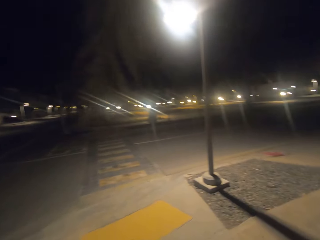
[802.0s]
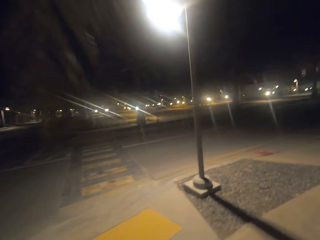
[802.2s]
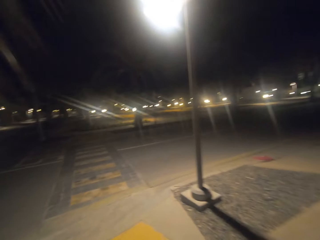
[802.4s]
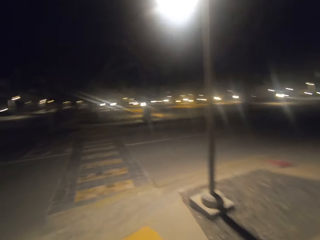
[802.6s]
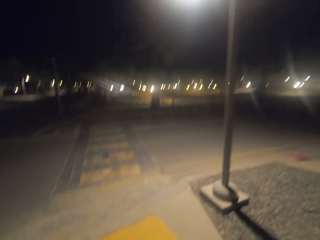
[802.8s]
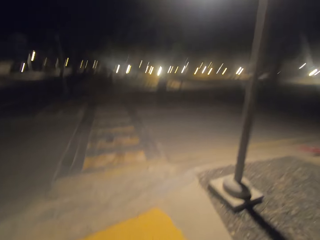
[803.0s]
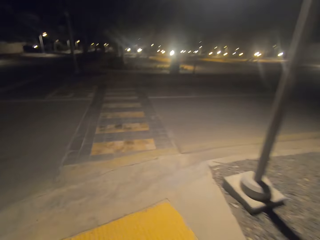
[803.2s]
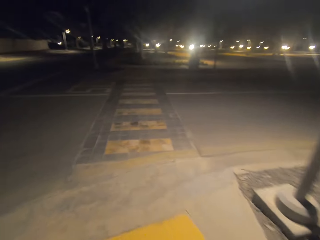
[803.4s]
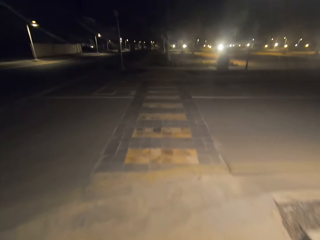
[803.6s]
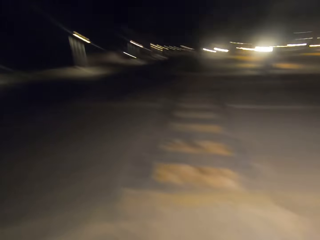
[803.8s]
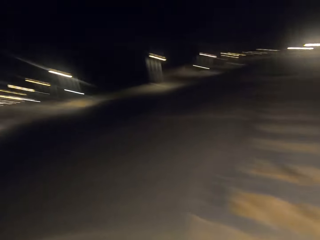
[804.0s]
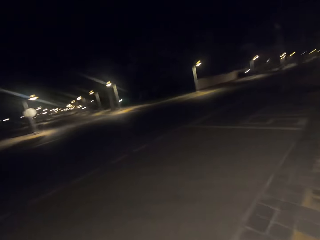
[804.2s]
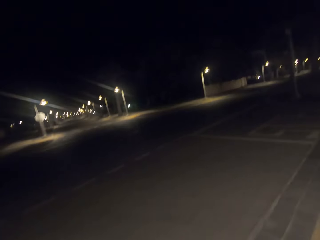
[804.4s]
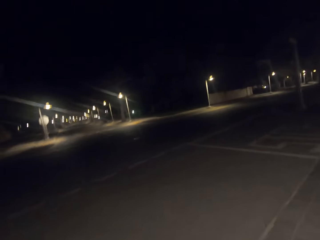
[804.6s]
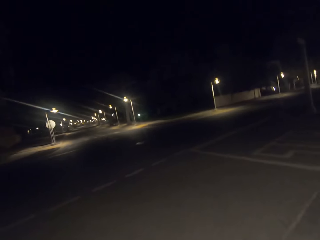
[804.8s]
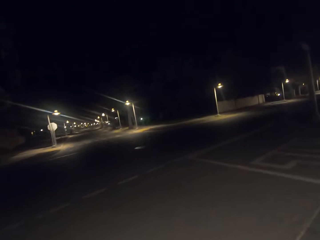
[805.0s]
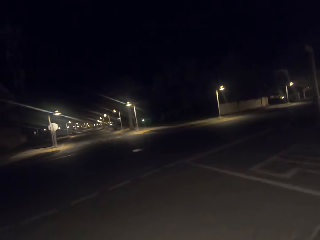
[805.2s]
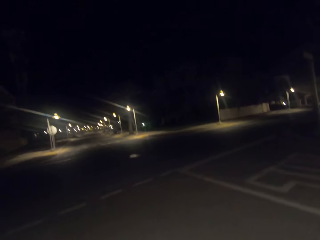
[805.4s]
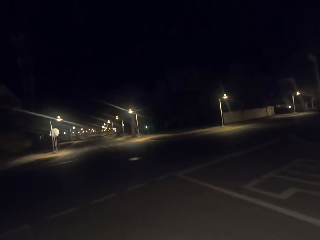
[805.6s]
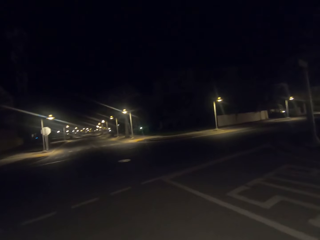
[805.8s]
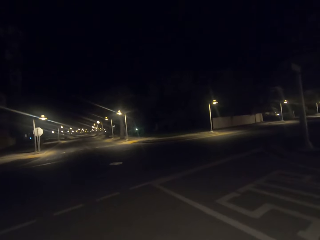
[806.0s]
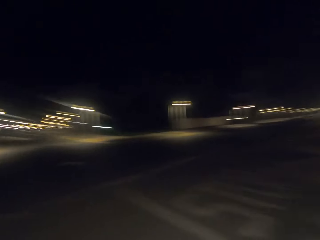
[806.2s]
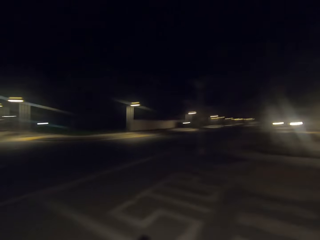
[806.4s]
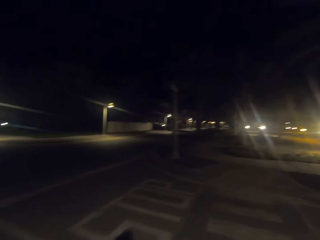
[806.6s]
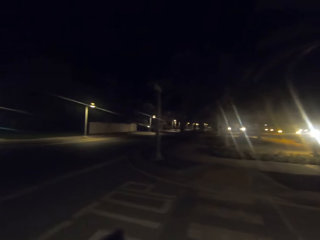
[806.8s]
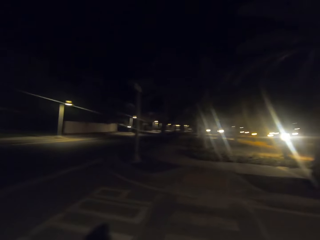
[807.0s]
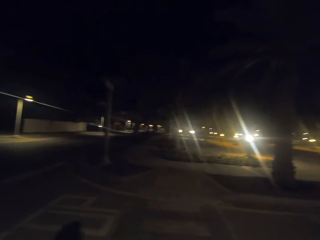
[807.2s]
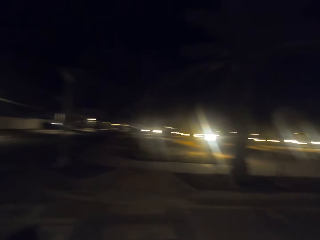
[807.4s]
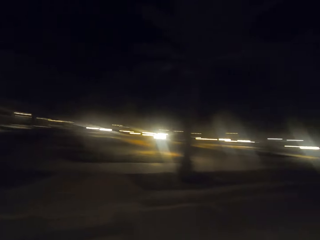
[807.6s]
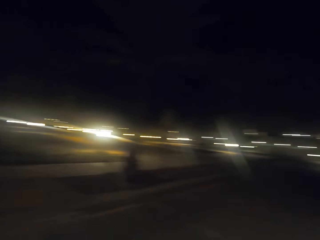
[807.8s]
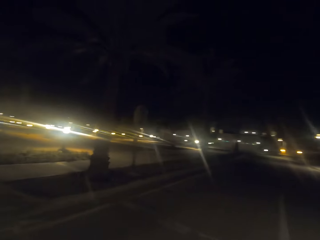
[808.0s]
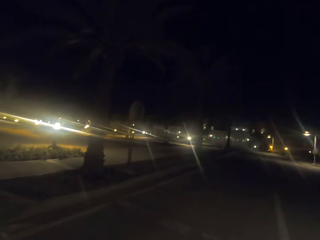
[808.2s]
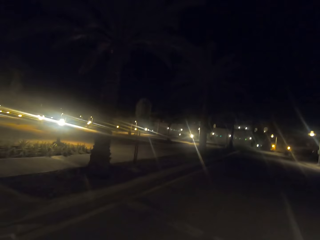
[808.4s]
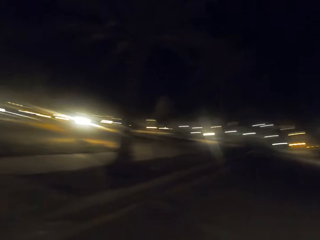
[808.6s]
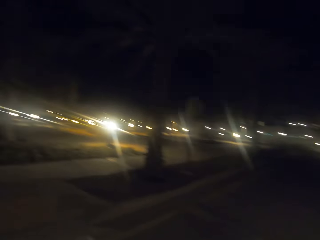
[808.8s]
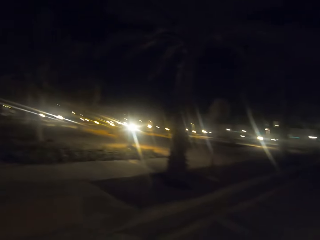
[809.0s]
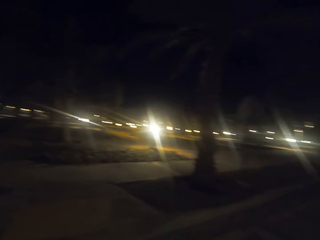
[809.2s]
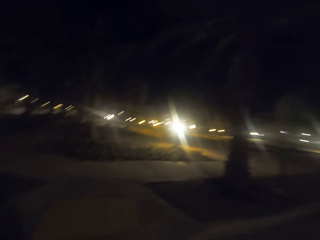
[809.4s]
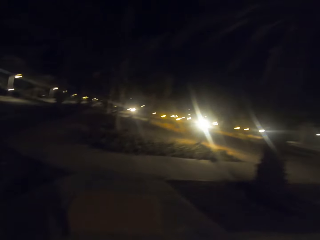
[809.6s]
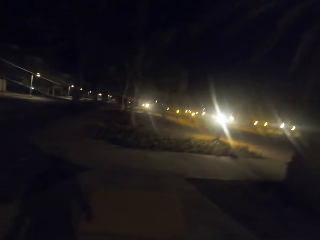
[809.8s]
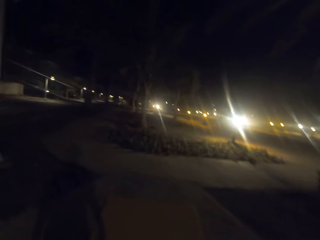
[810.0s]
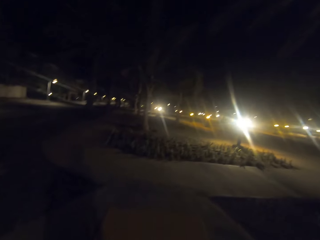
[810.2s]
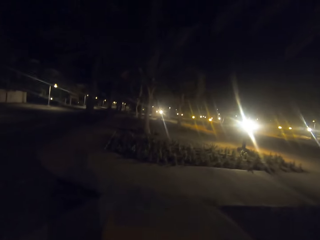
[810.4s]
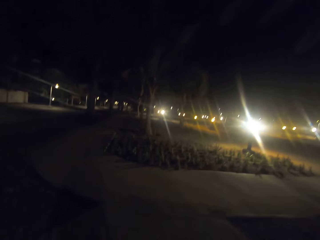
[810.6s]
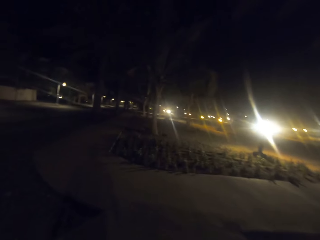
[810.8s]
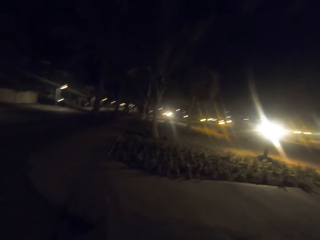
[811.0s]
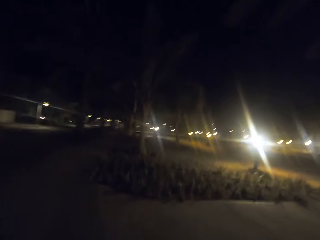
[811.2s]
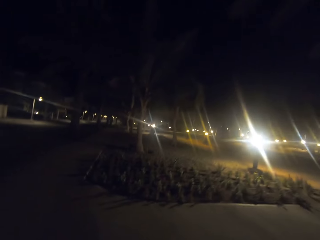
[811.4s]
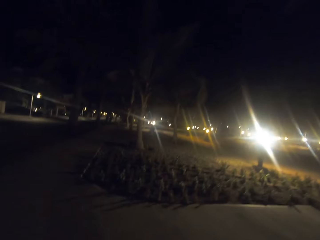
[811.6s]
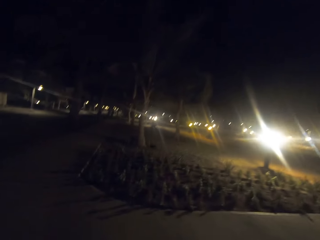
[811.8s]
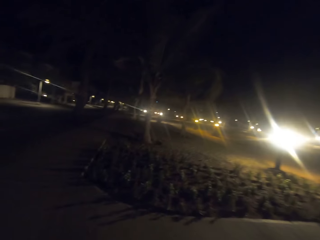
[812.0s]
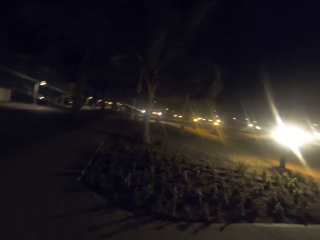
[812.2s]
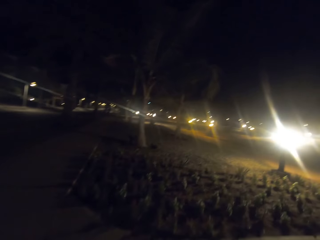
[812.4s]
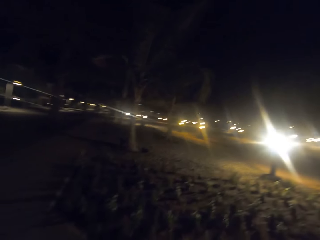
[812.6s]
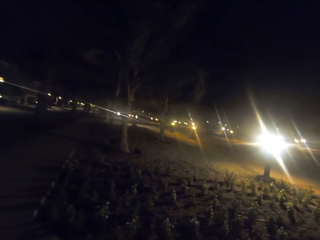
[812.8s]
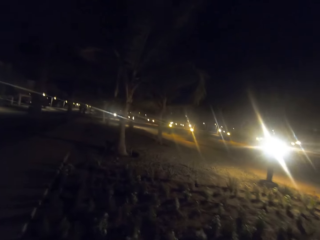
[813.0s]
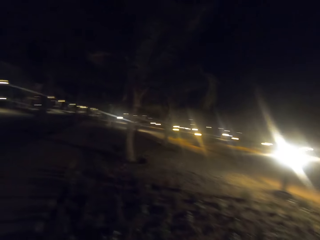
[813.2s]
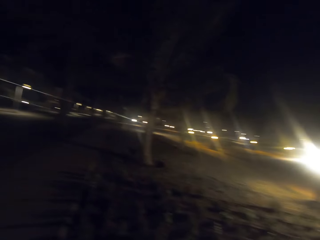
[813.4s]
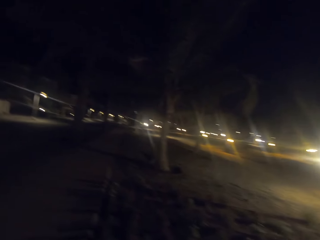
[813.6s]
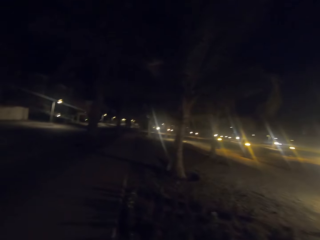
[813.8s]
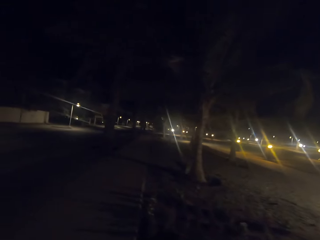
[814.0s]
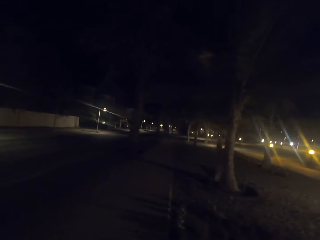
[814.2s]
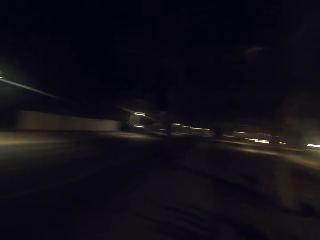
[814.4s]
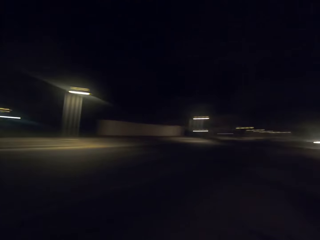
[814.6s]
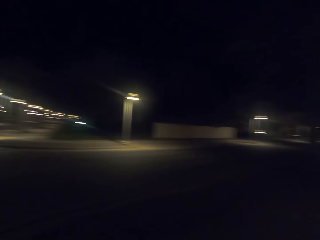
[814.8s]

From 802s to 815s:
The camera wearer crosses the road. They look around the street. They walk along a pavement.

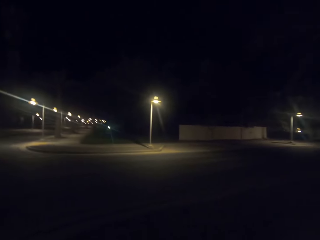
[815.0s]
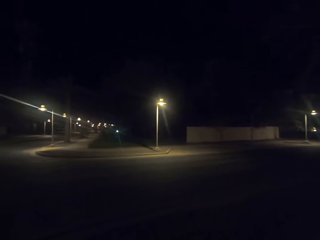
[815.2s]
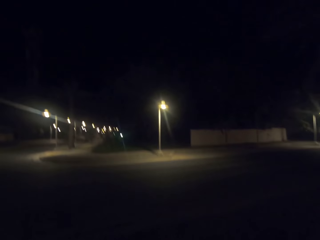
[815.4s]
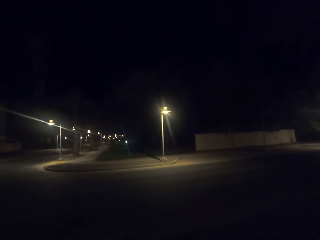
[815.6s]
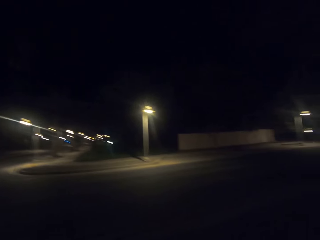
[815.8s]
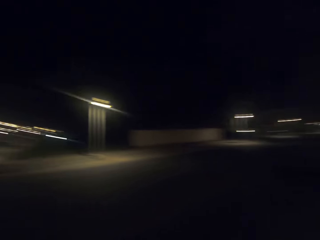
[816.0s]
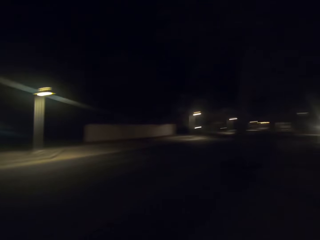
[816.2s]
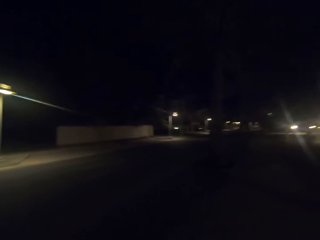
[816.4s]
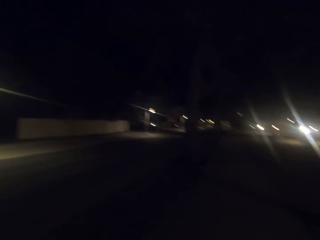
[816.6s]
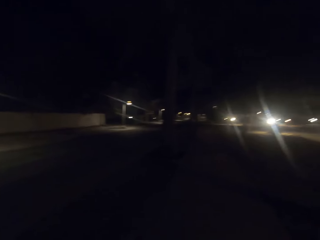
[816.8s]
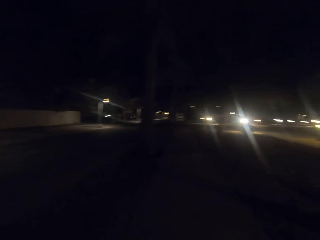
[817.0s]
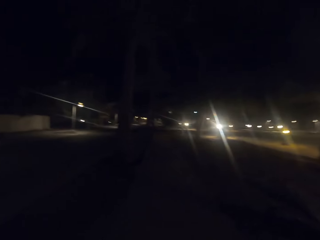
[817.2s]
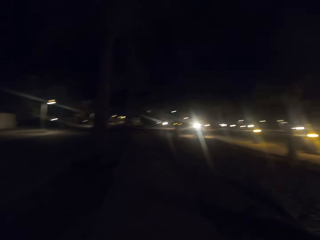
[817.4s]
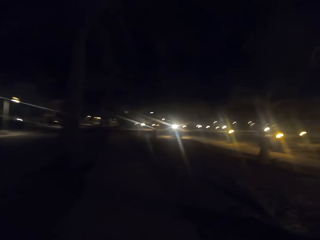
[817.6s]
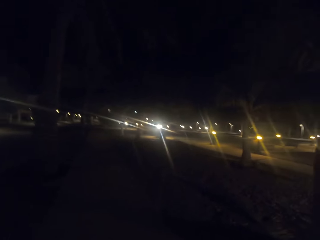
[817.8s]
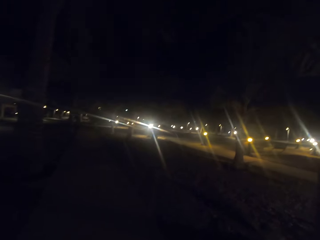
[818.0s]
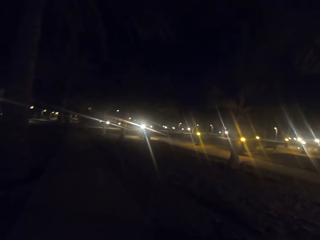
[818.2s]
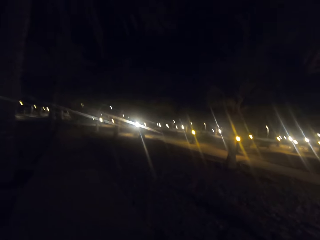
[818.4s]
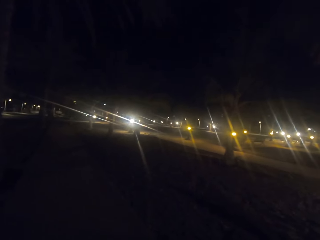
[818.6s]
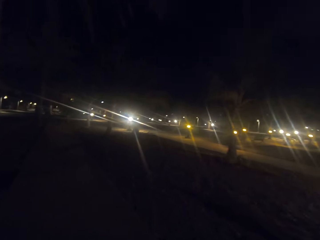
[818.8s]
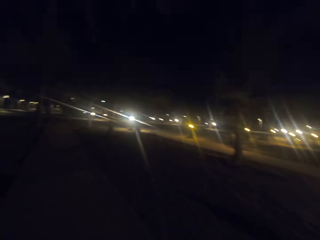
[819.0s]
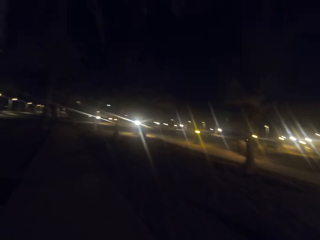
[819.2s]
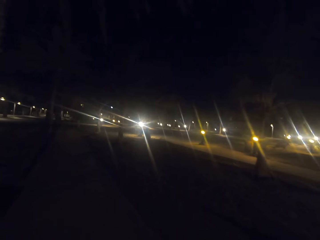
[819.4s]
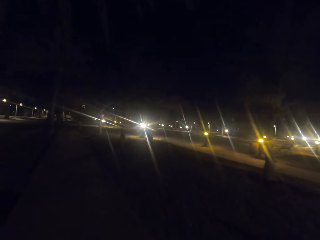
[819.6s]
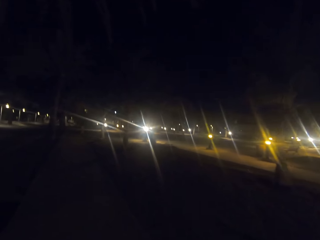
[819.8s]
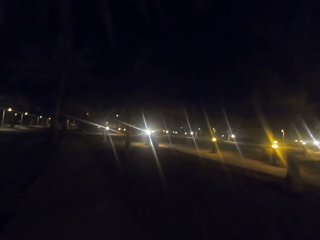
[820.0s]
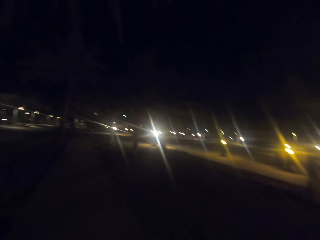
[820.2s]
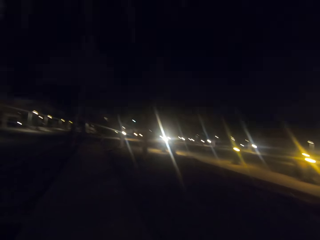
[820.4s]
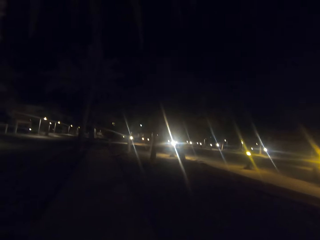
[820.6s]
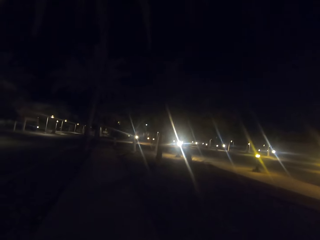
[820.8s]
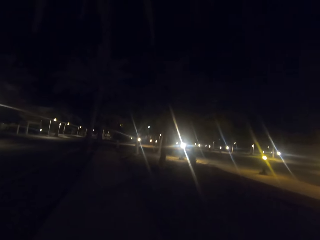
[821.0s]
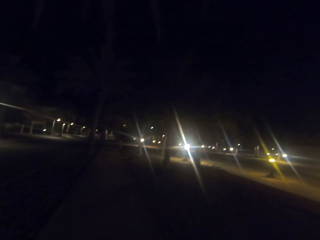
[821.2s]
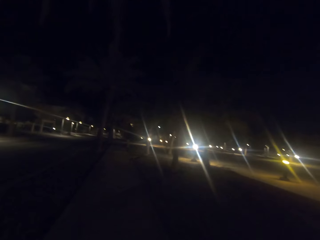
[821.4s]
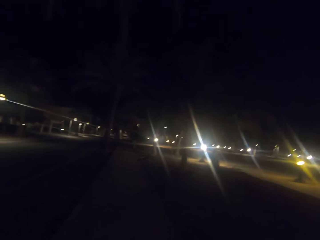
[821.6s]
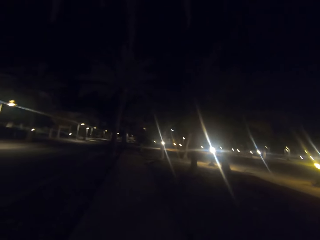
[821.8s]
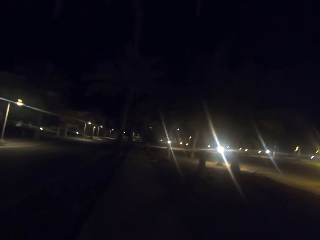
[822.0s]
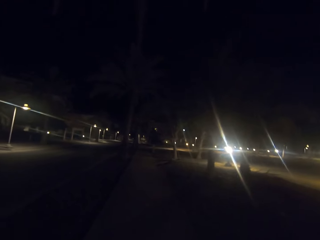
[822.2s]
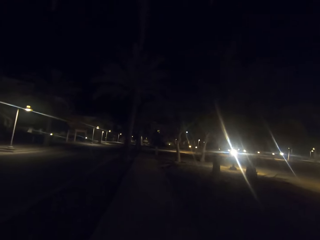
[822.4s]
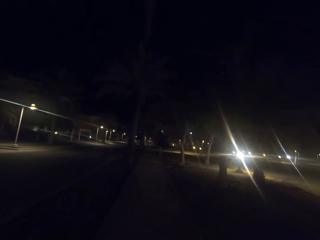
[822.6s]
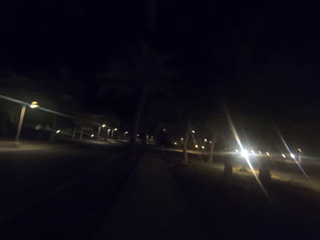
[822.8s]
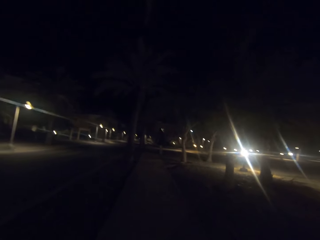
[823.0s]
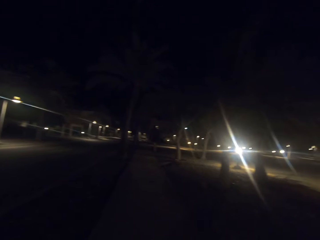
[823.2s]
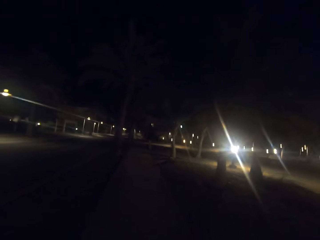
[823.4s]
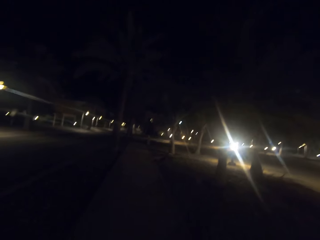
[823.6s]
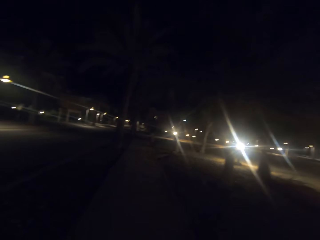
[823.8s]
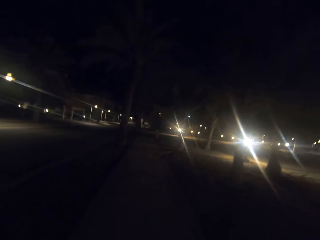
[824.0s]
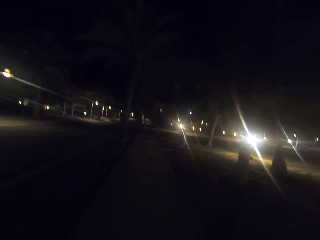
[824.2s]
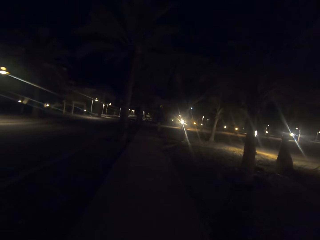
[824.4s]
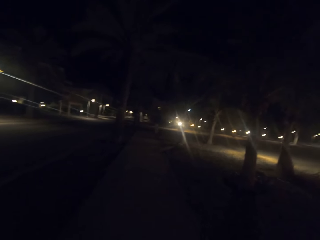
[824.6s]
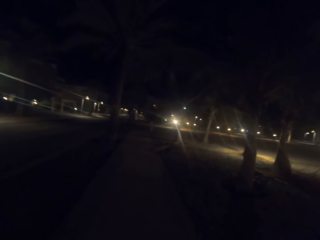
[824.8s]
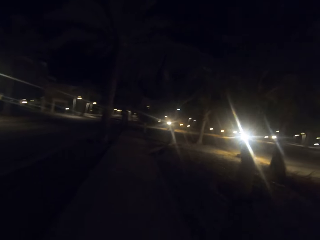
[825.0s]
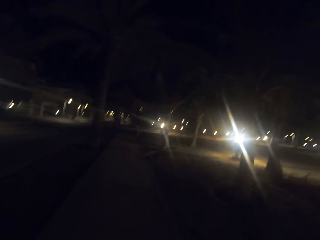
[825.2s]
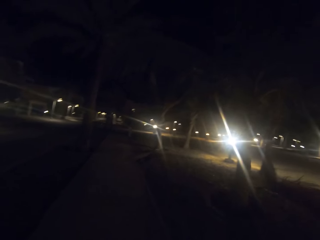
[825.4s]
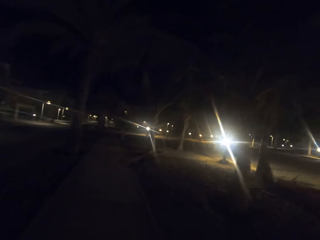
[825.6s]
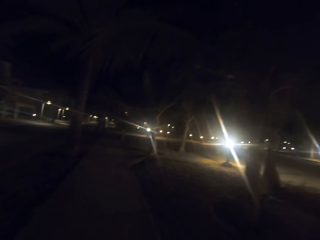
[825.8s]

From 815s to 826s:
The camera wearer looks around the street. They walk along a pavement.
